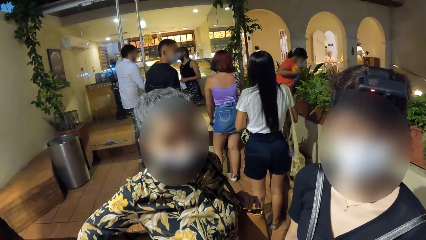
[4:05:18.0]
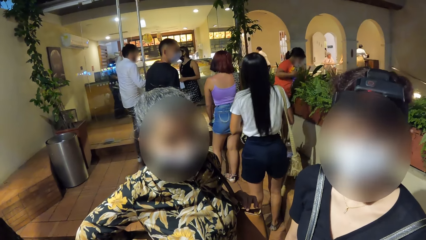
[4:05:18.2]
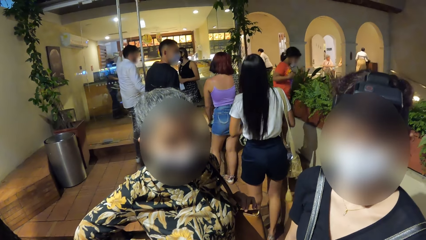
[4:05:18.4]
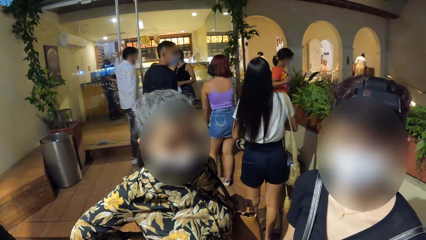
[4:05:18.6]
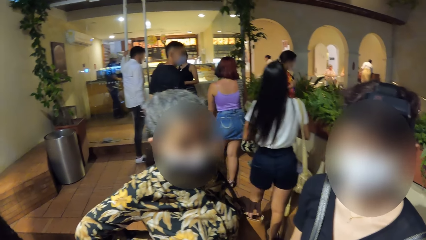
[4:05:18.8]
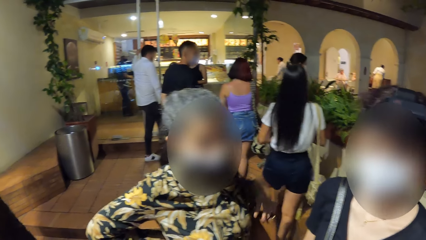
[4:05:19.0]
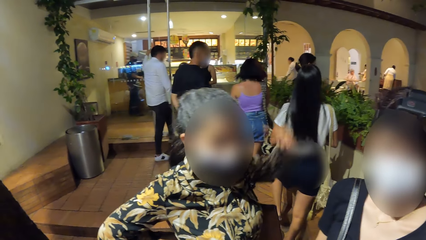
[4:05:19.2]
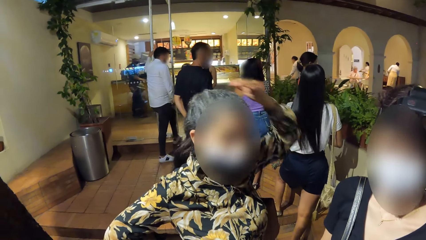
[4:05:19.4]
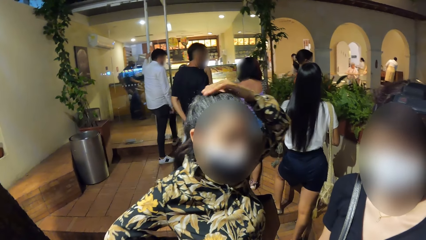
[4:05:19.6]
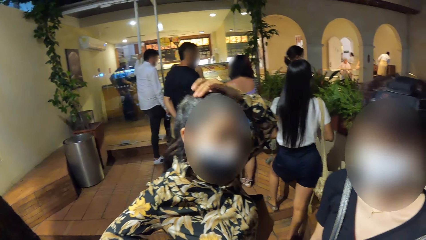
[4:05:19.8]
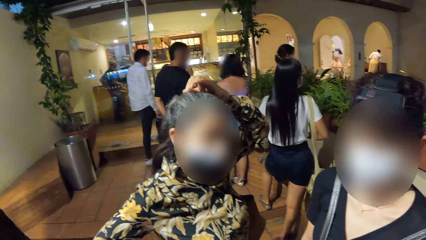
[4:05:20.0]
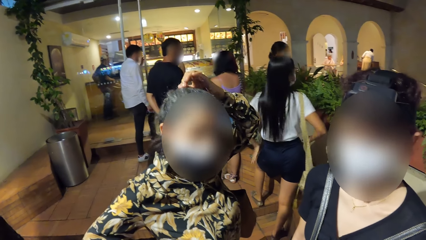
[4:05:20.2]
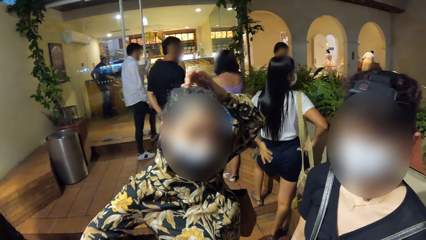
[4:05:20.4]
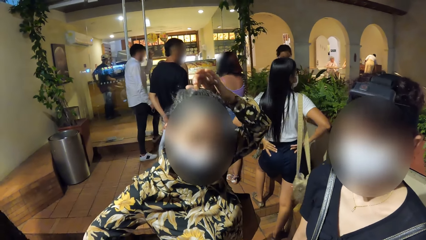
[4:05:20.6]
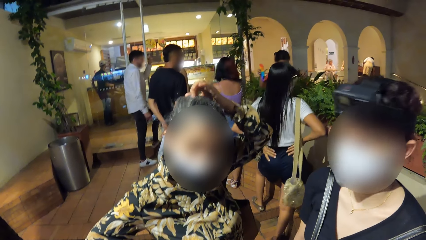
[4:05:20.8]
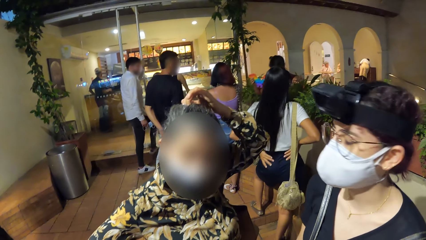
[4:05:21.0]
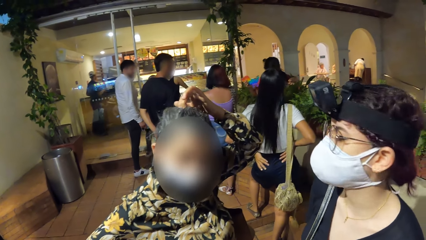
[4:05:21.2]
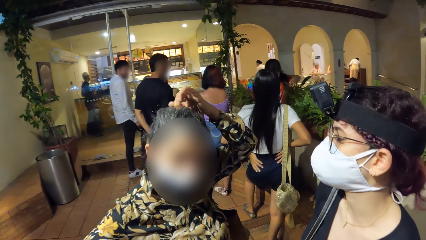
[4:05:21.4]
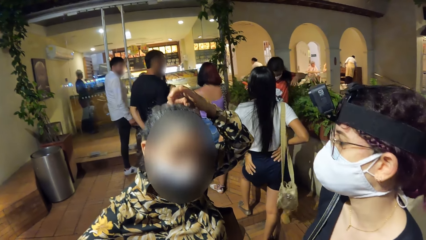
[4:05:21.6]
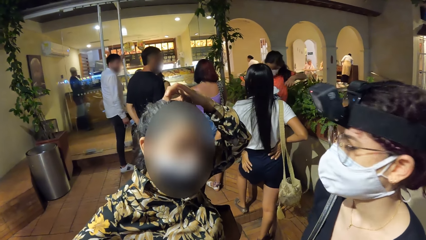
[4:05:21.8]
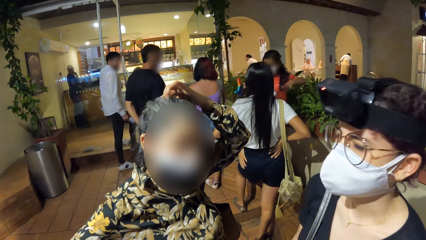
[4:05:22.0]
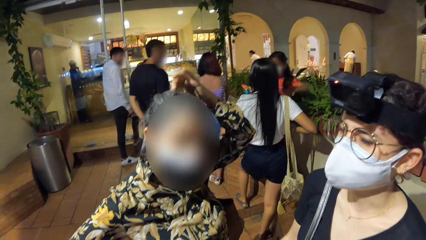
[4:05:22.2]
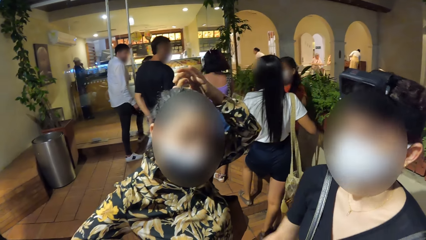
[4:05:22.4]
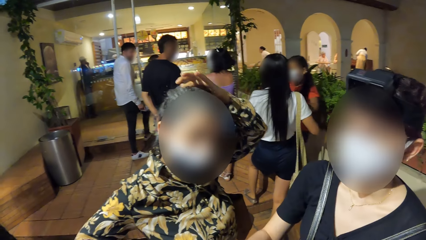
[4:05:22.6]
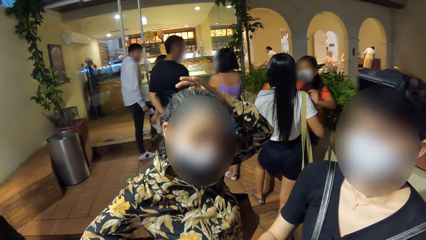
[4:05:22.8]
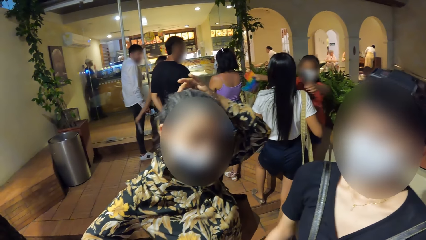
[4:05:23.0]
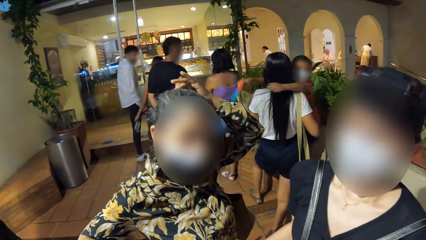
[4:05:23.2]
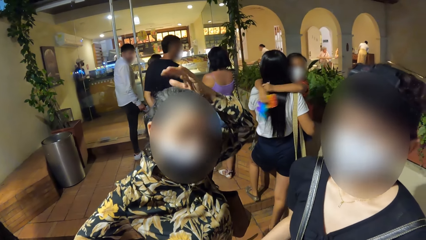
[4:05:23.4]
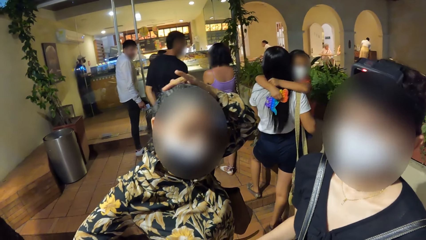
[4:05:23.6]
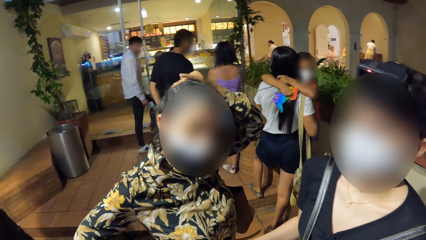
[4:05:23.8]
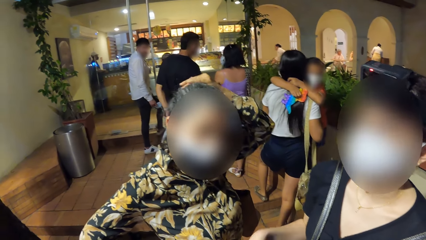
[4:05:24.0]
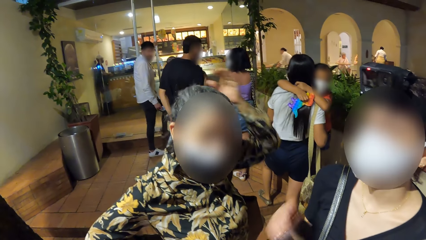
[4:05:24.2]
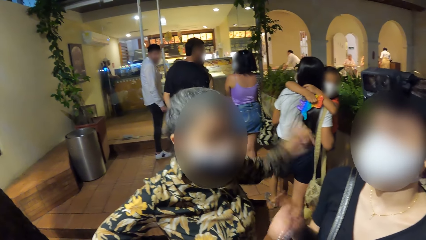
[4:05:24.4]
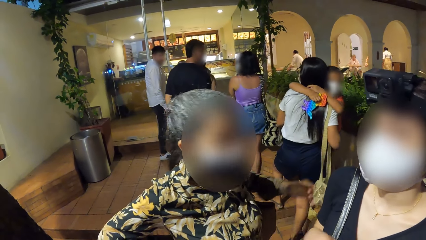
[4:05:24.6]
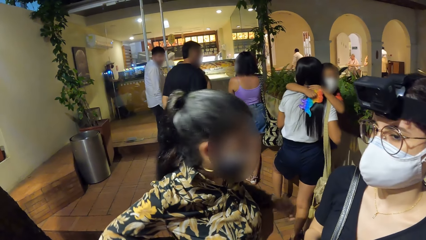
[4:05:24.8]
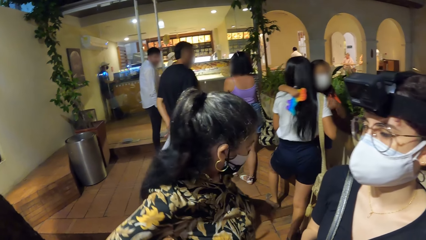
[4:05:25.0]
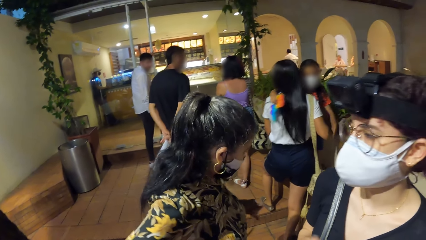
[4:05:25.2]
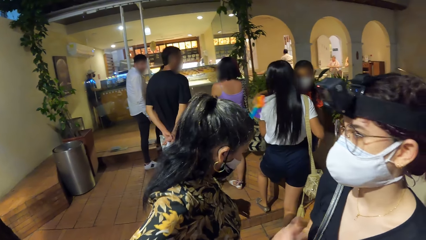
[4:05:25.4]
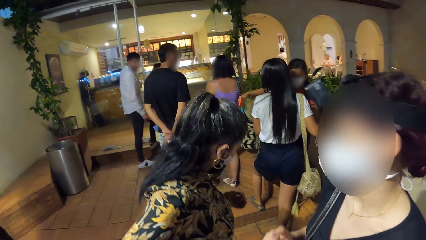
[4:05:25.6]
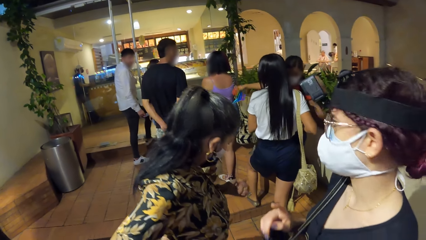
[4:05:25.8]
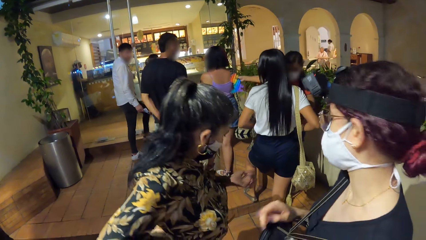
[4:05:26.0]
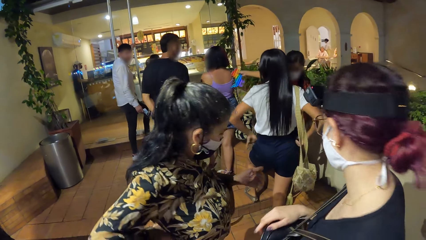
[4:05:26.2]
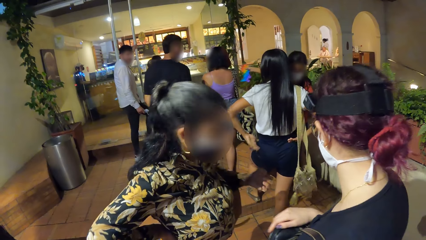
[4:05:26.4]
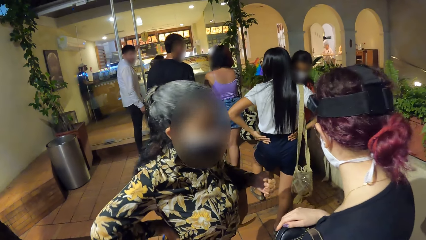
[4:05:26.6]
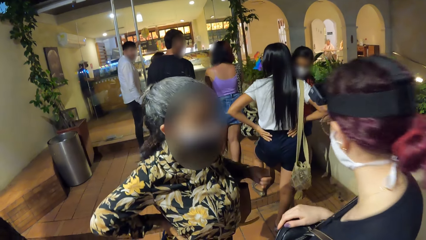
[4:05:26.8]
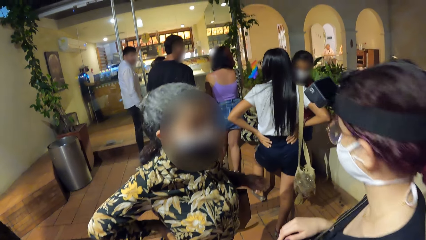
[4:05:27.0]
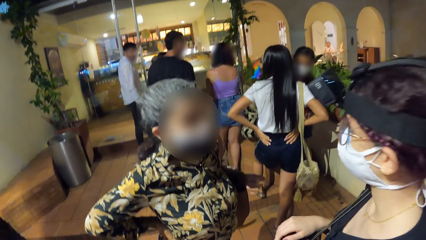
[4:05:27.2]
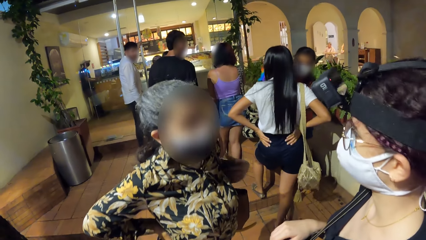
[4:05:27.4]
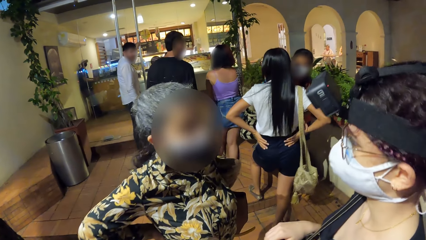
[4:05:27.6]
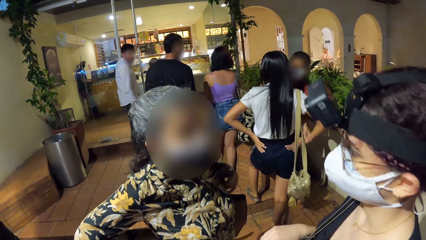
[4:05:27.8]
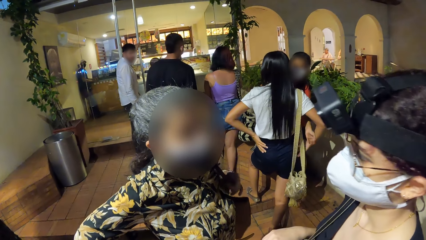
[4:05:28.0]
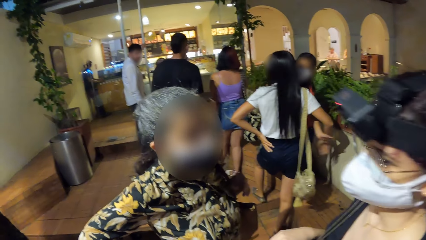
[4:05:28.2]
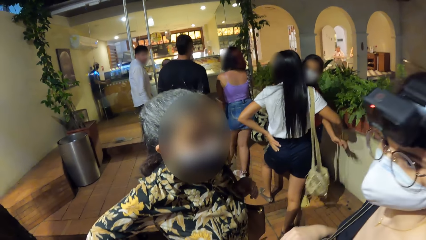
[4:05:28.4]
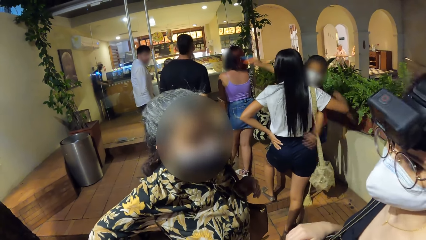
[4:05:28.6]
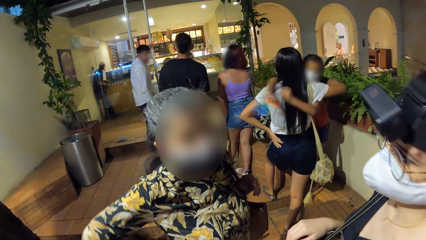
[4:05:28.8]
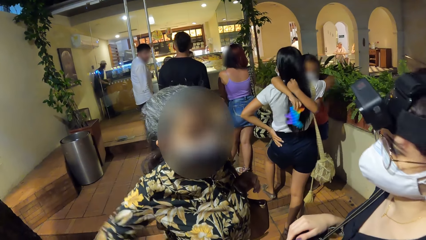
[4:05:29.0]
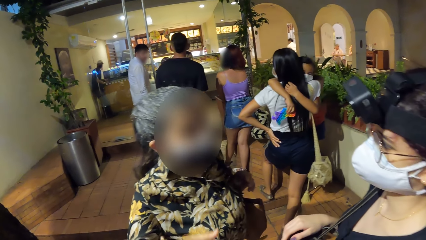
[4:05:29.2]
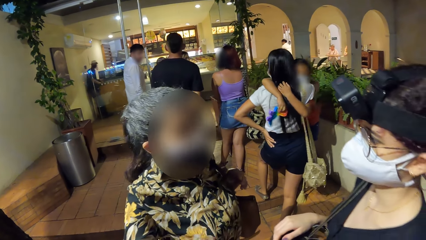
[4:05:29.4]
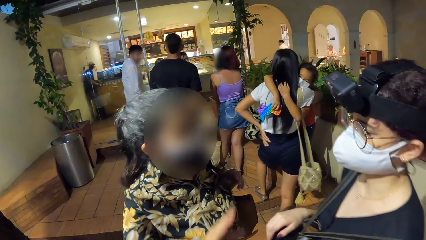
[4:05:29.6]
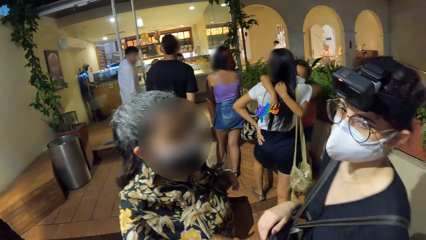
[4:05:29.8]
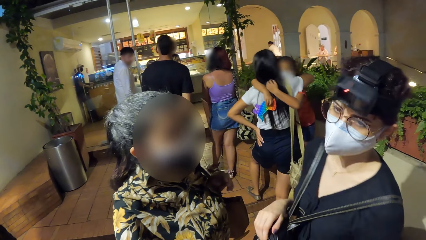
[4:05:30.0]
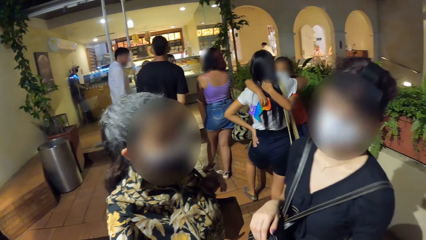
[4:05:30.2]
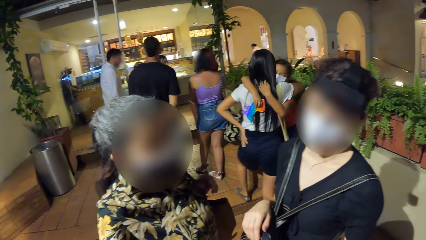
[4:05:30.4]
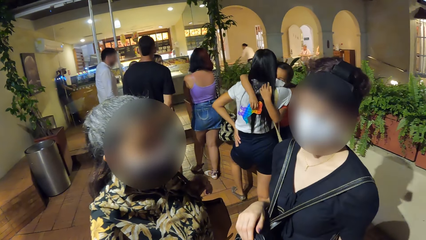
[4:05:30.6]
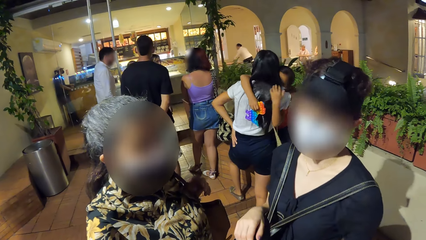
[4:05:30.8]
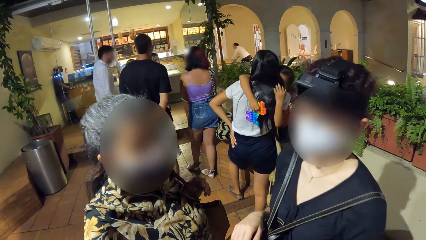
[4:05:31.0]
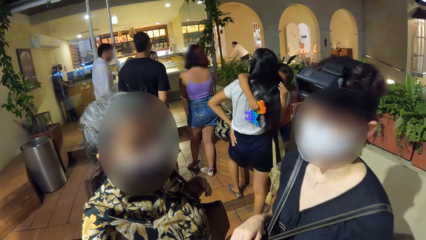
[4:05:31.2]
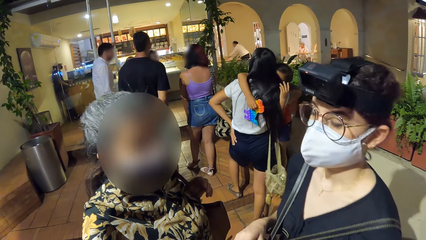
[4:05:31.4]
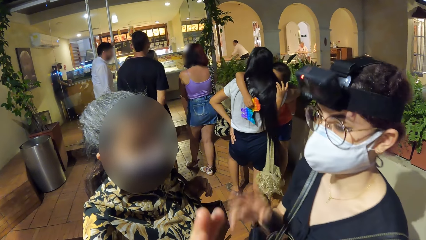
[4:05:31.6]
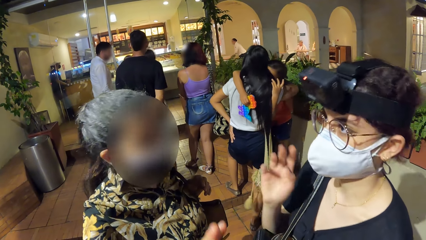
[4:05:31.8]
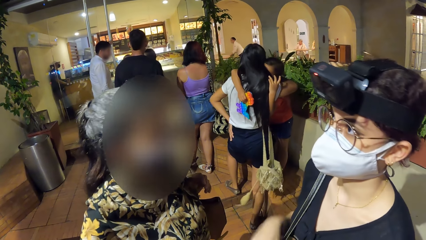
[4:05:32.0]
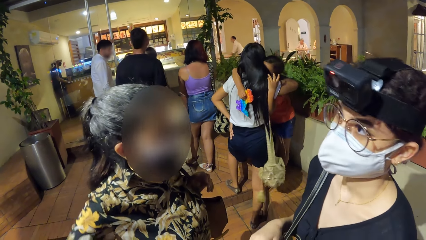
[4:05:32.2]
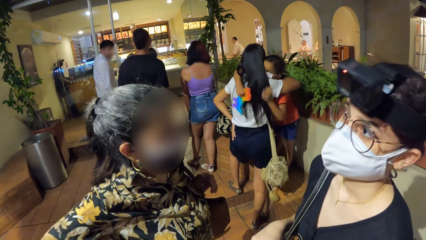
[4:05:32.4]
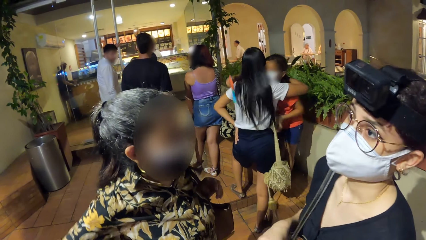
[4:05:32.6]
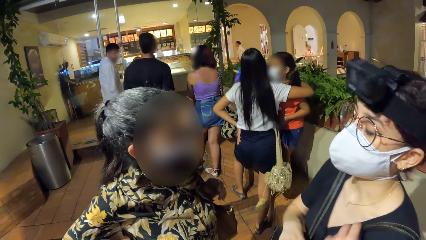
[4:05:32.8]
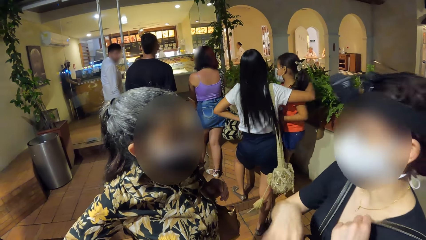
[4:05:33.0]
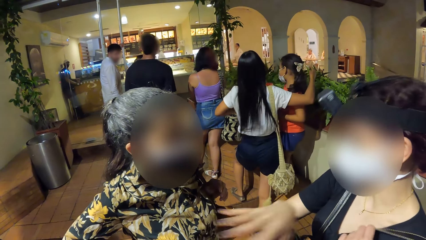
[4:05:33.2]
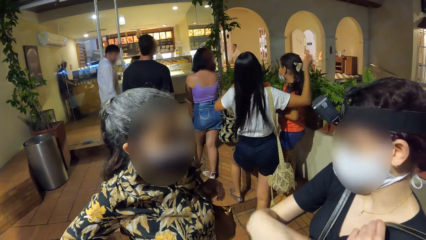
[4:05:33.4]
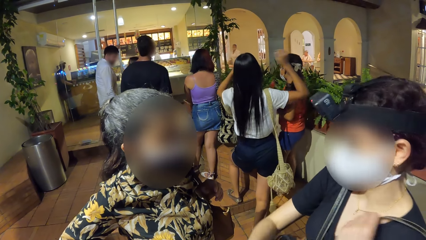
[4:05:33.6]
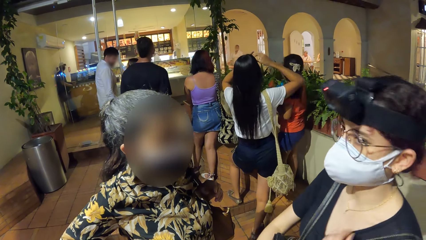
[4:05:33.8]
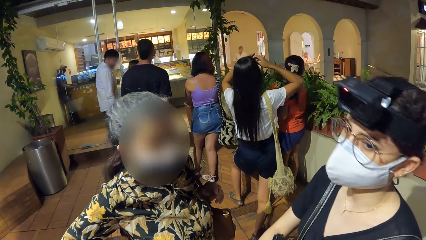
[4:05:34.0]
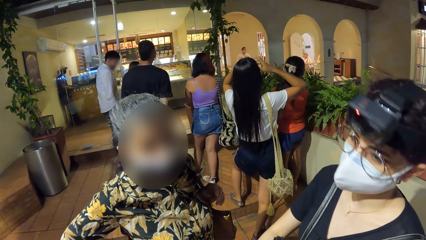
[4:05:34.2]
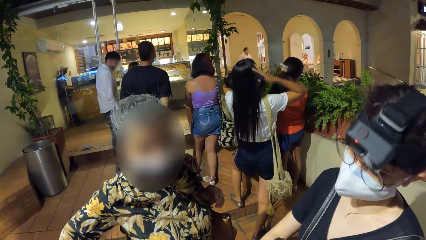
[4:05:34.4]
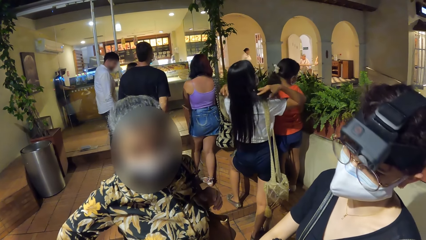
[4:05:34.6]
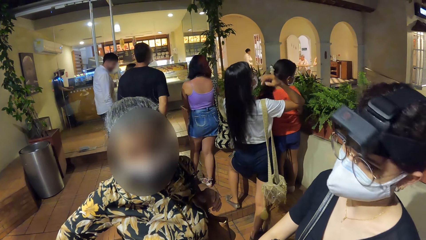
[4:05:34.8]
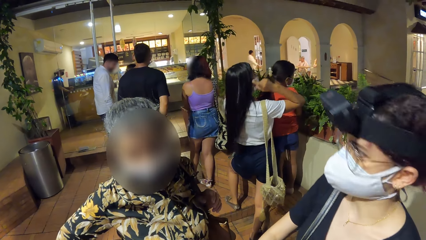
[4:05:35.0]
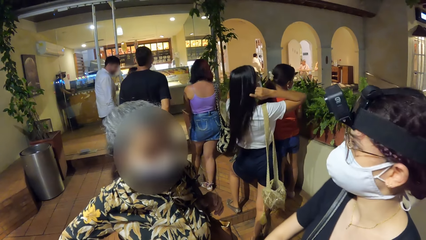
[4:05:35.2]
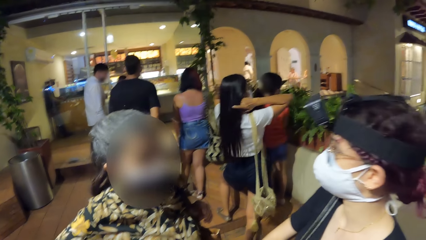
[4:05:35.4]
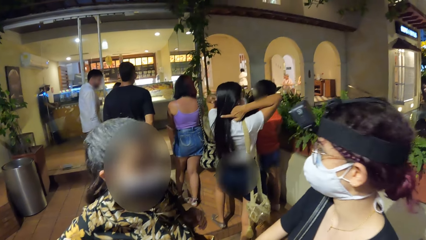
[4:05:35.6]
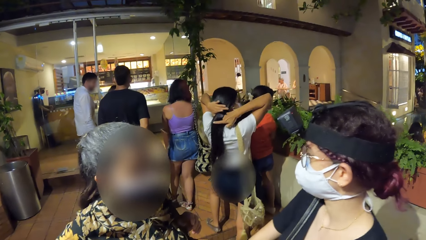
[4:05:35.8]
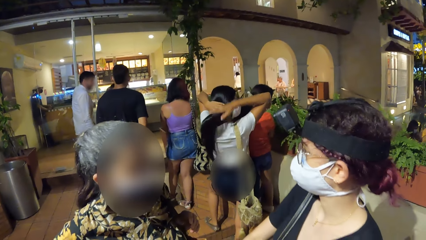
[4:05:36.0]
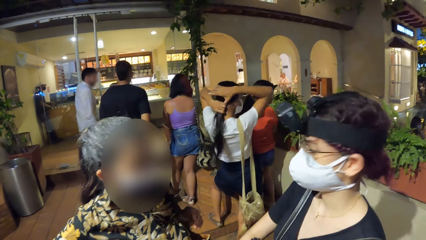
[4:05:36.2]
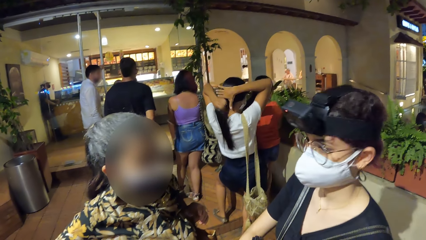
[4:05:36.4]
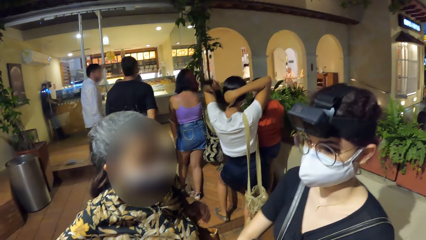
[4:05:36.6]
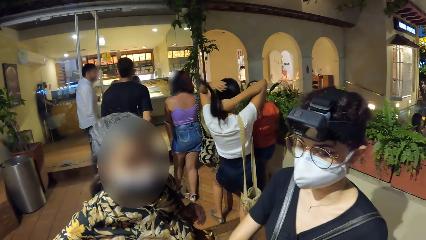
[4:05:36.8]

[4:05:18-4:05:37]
A woman pulls her hand off the bag string, scratches her hair with her hand, holds her hair, and pulls her hand off the hair. Another woman gestures her hand and looks aside. The first woman holds the bag strap and gestures her hand. The second woman gestures her hand. A third woman adjusts her hair with both hands. The second woman looks aside.
